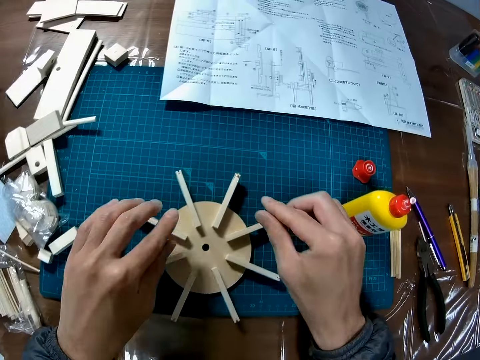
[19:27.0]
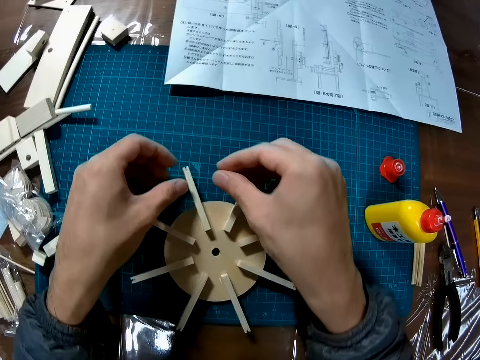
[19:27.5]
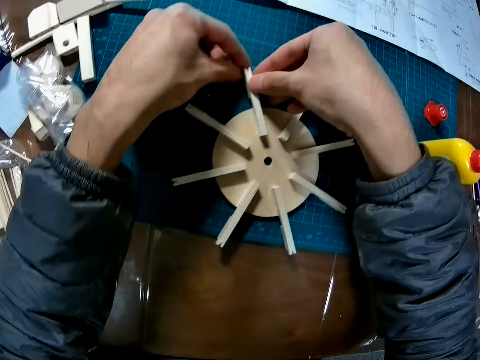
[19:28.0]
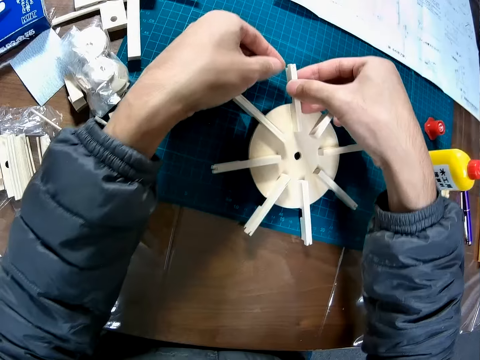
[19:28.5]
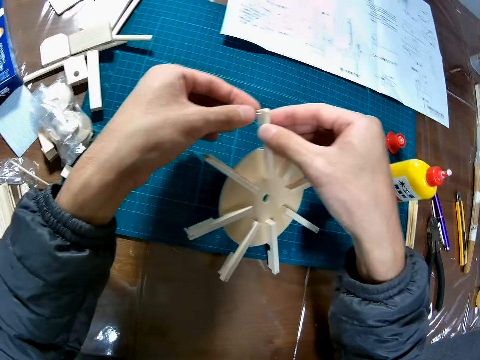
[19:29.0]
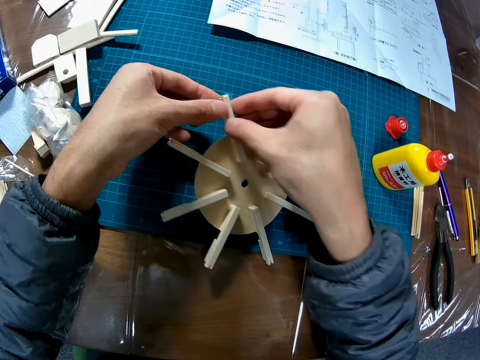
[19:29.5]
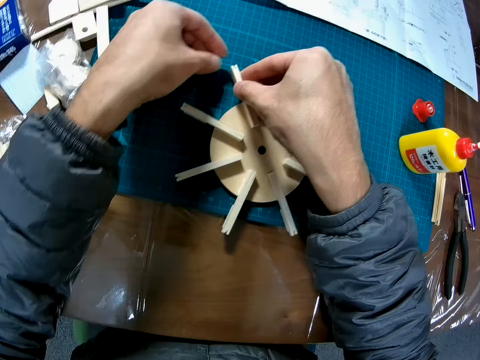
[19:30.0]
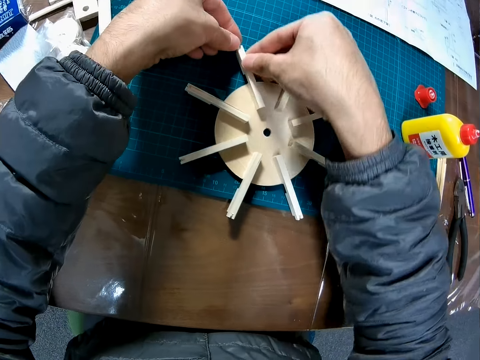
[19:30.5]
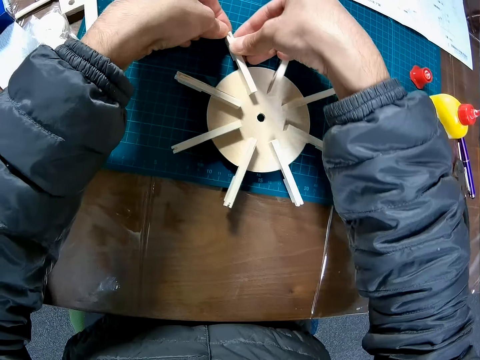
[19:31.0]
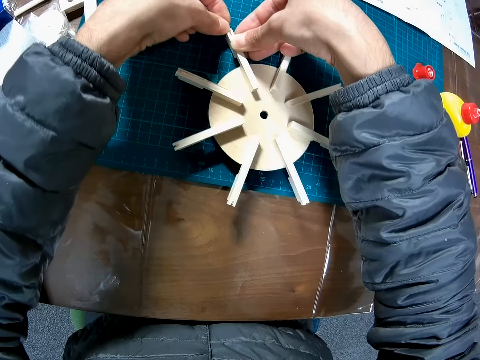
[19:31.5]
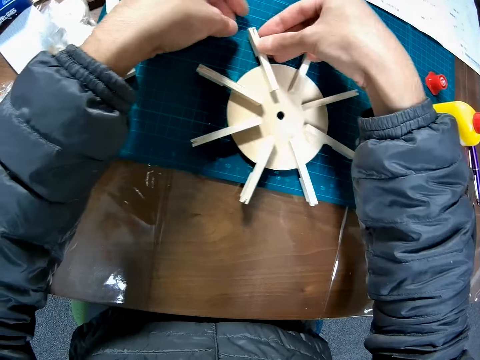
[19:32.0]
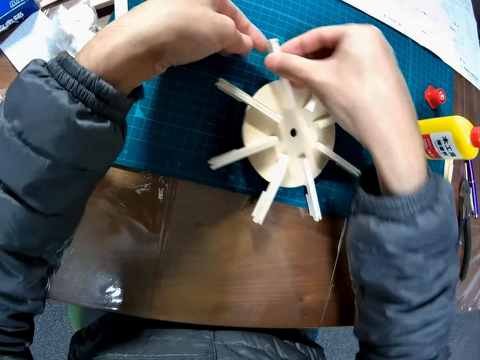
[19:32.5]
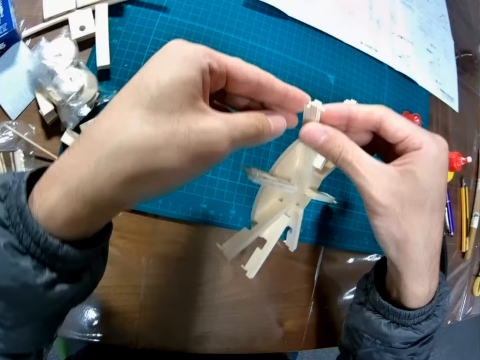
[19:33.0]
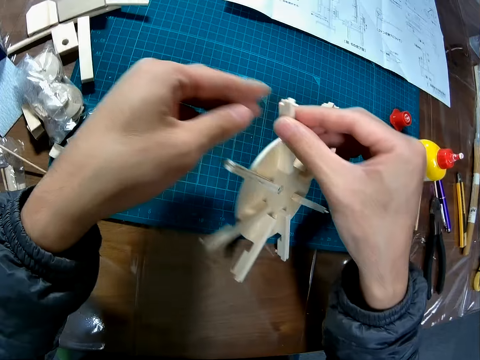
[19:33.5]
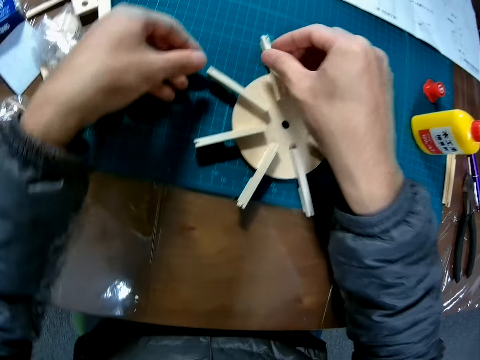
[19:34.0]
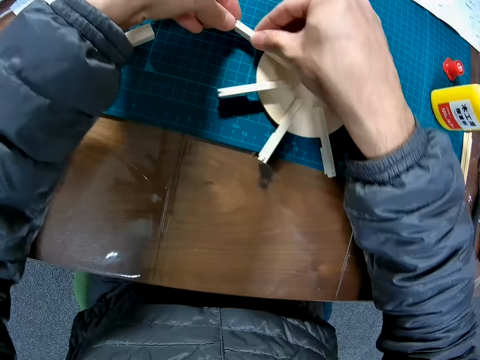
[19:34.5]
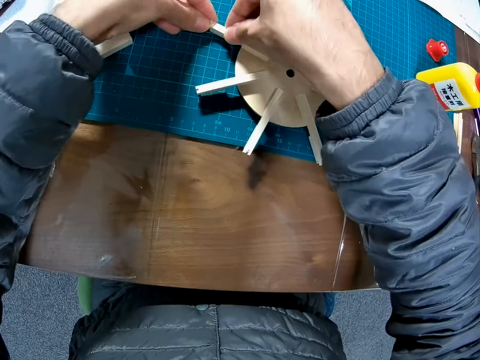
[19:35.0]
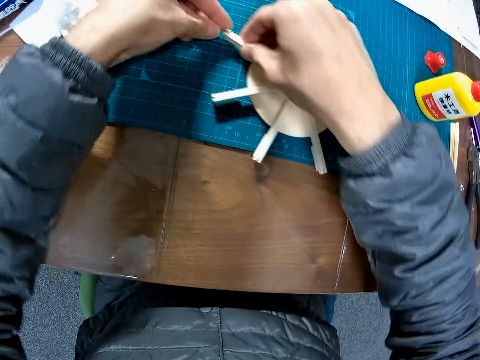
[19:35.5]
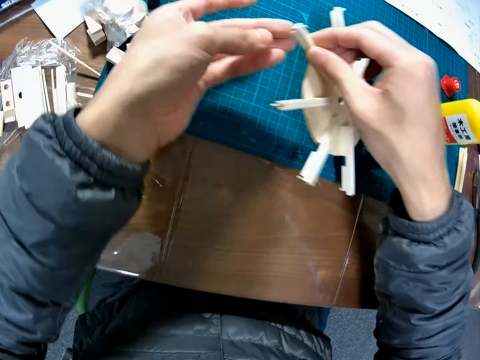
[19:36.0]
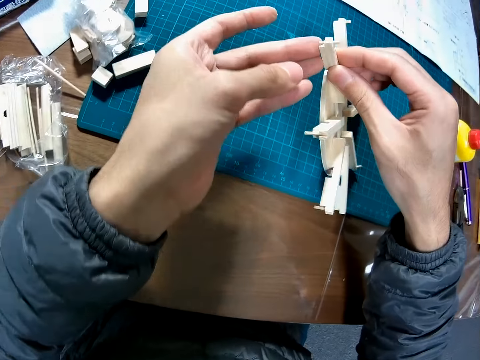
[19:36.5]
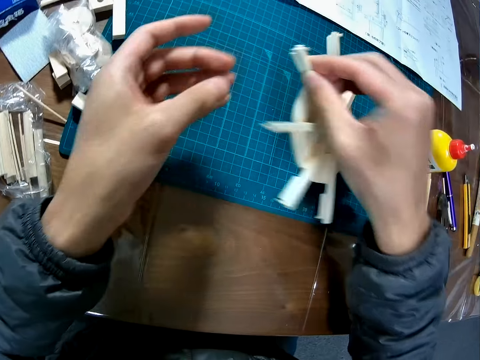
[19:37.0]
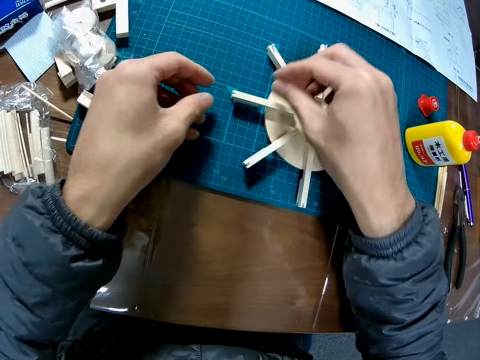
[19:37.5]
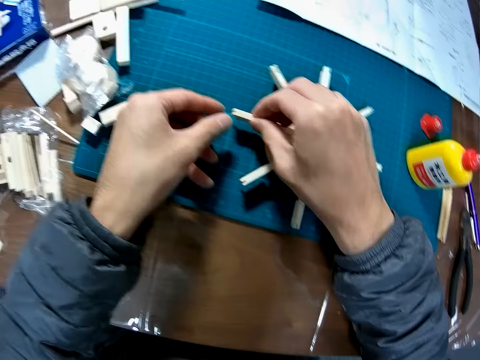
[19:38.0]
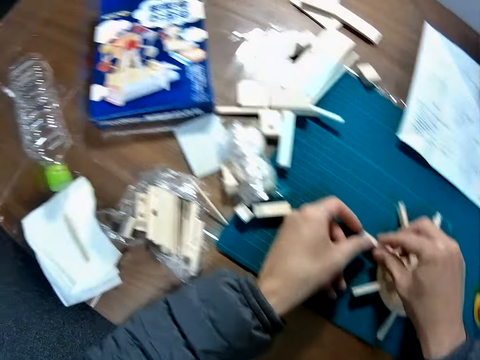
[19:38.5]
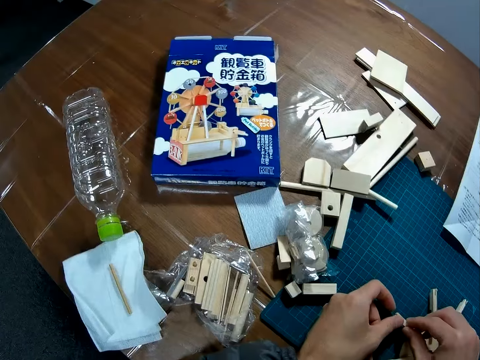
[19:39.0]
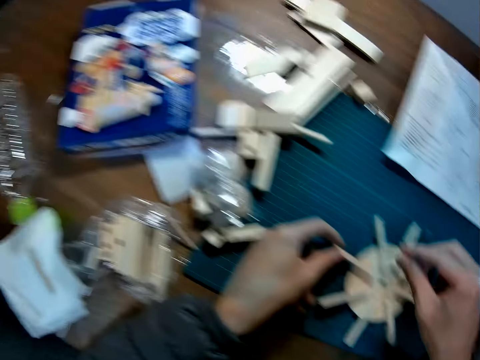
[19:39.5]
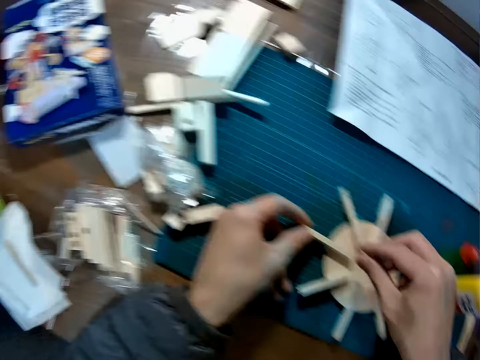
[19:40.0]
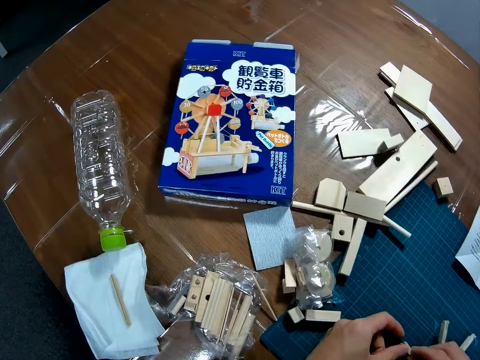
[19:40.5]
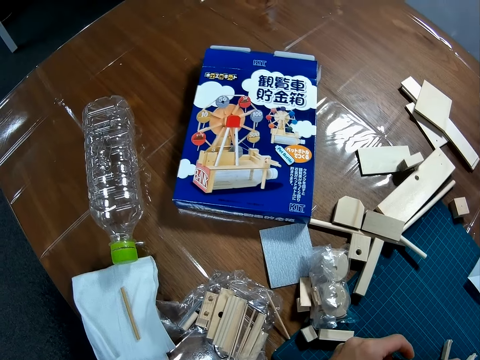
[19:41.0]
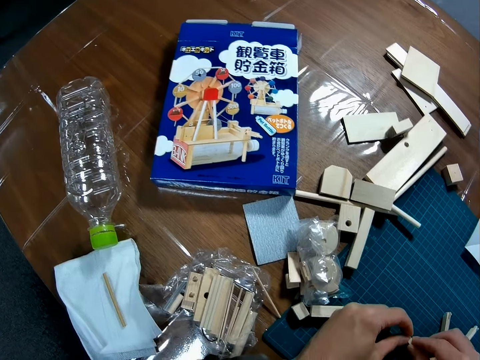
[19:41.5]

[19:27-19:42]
The camera wearer drops the wooden piece on the table. He places the craft piece on craft paper. He adjusts the sides of the wooden part. He holds the craft model. He tightens the craft model with his hands. He picks up the model craft and tightens the model craft. He places the model craft on the mat. He tightens the model craft.

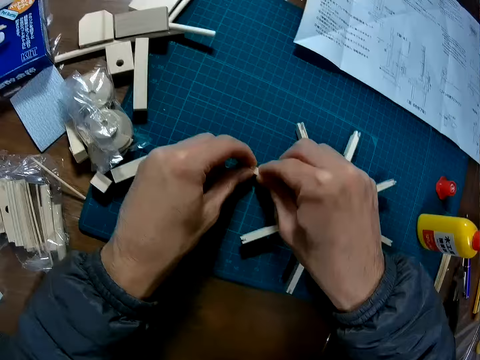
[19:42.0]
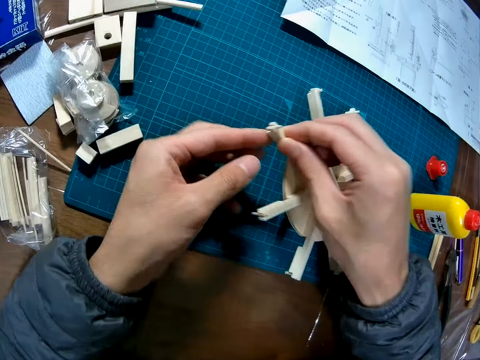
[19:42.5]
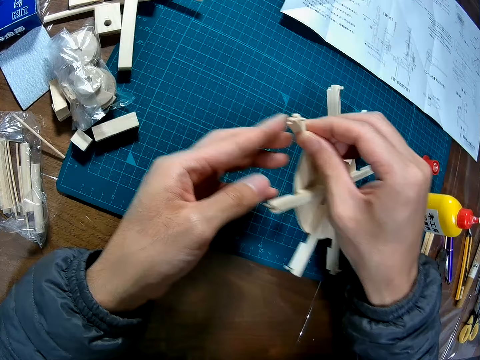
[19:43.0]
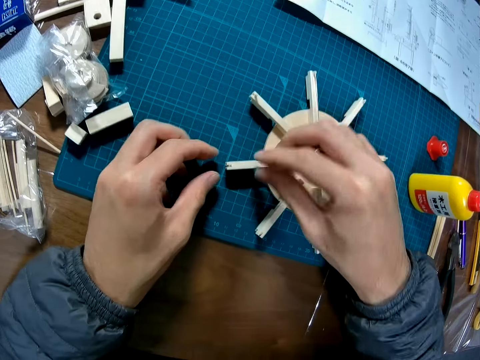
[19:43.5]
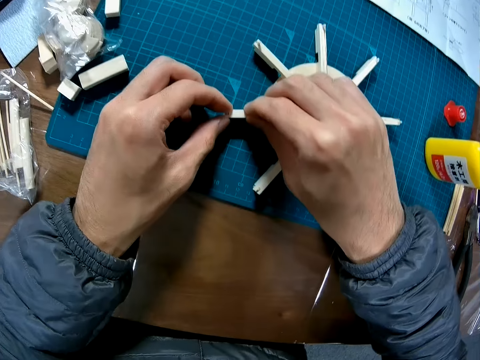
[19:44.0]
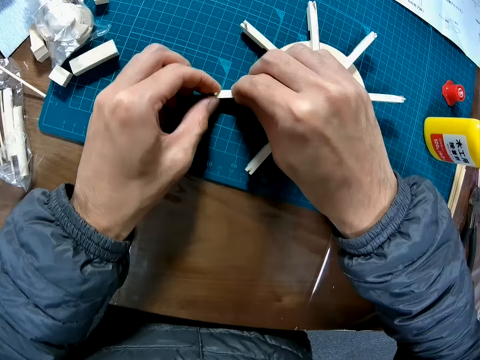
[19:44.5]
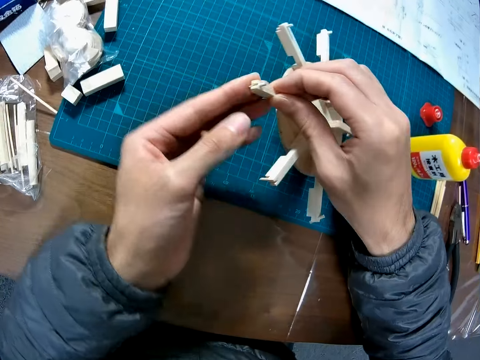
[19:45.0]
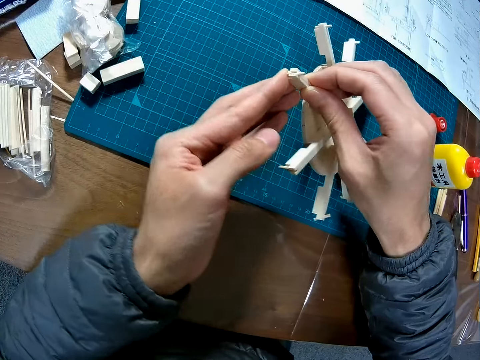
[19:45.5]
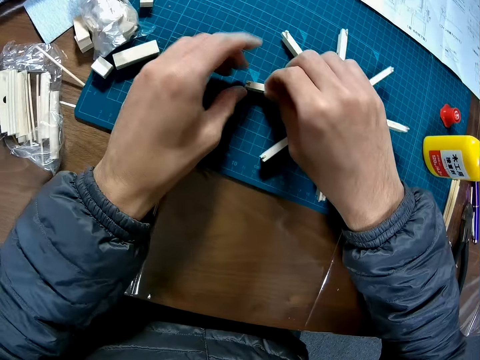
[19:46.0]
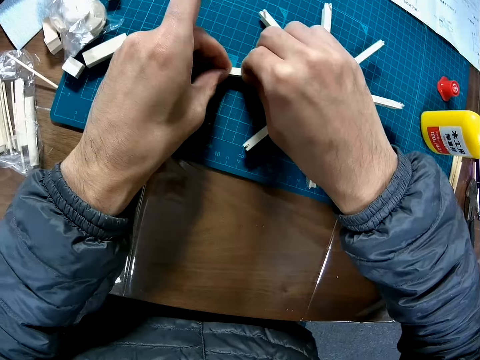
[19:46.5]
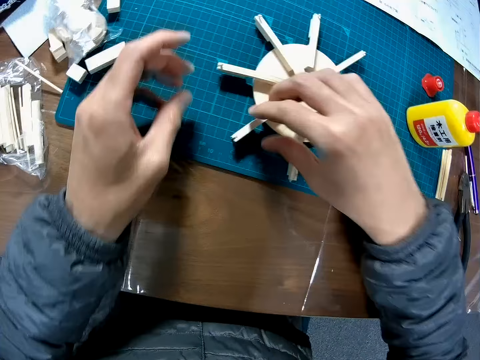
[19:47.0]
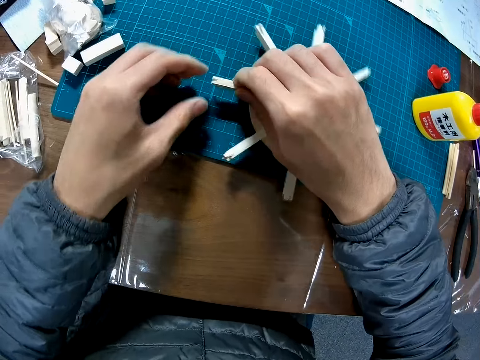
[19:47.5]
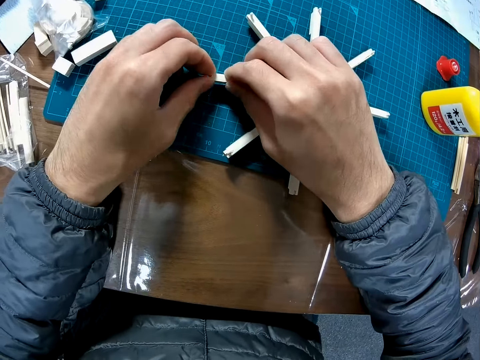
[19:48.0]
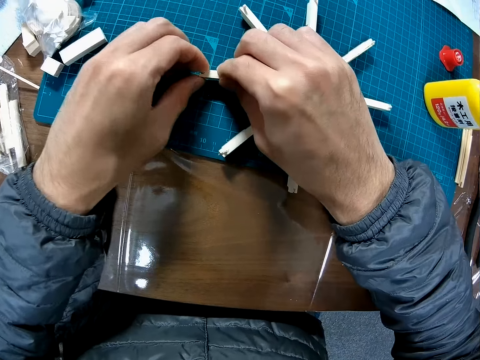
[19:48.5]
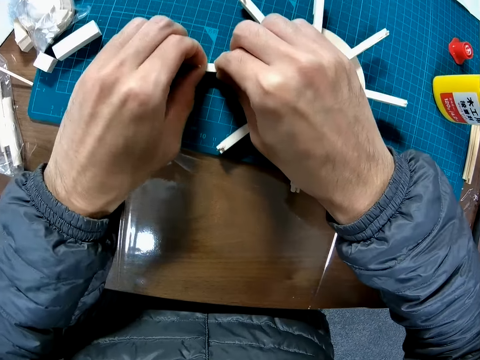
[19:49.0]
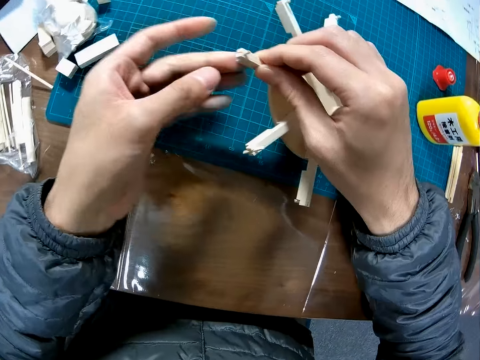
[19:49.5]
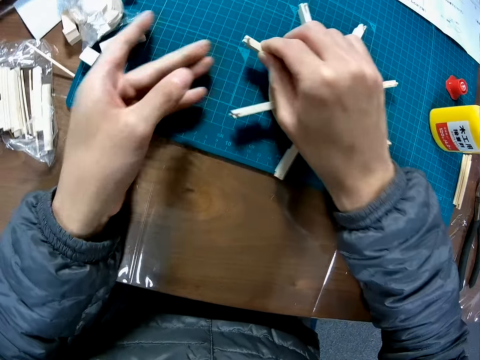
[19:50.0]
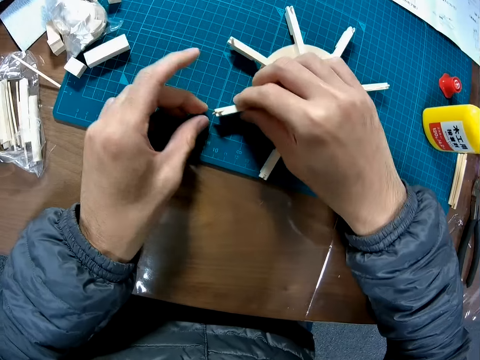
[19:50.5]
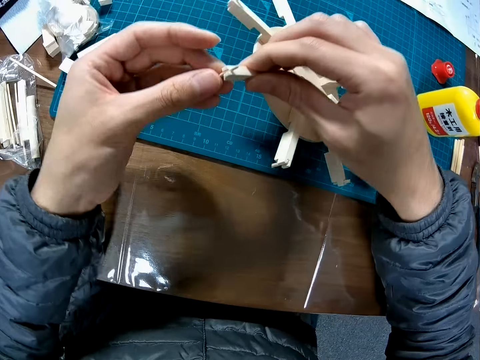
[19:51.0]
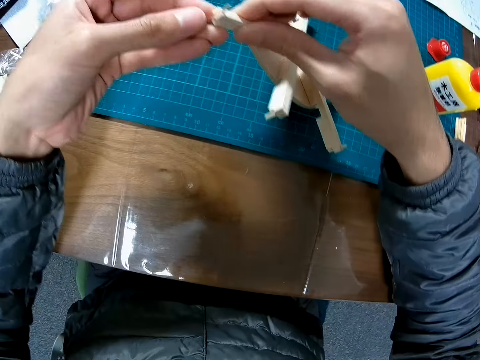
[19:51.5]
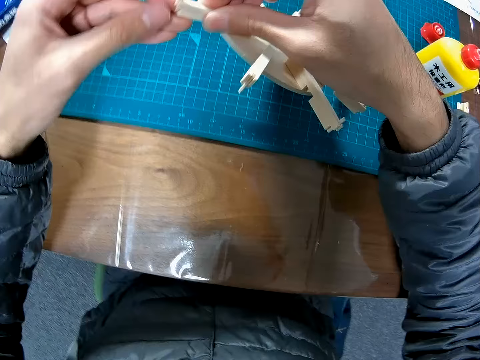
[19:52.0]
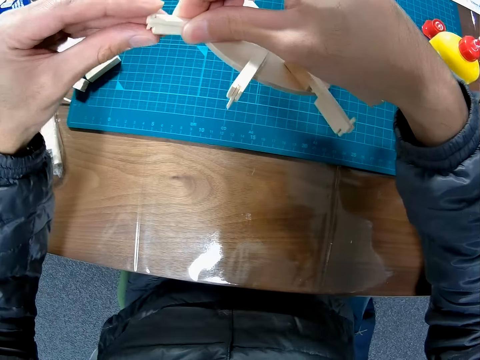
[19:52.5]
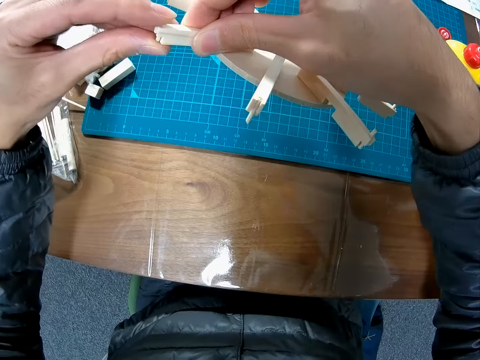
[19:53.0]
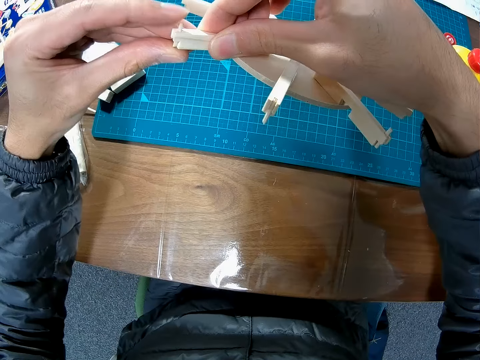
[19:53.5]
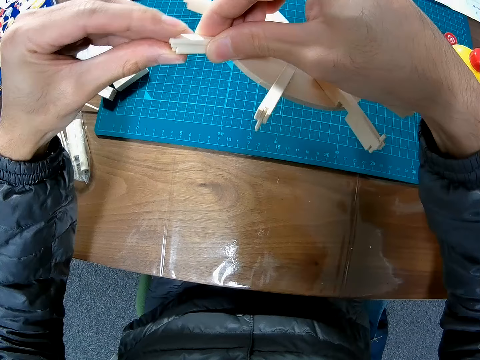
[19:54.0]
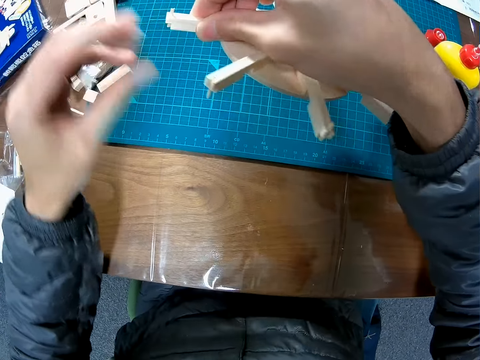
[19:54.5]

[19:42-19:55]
The camera wearer places the model craft on the mat. They tighten the model craft. They pick up the model craft and tighten the model craft.
